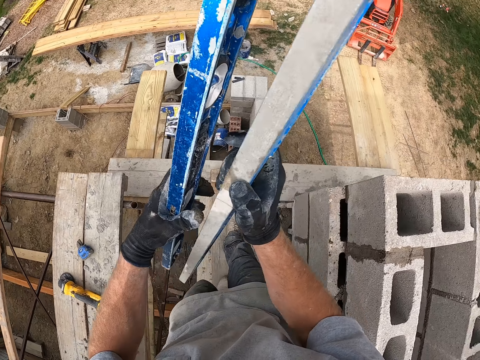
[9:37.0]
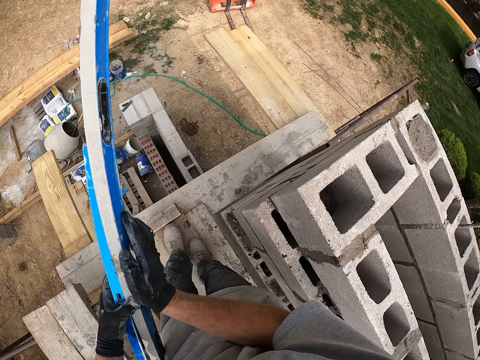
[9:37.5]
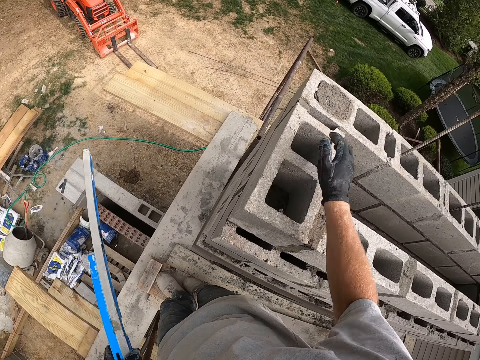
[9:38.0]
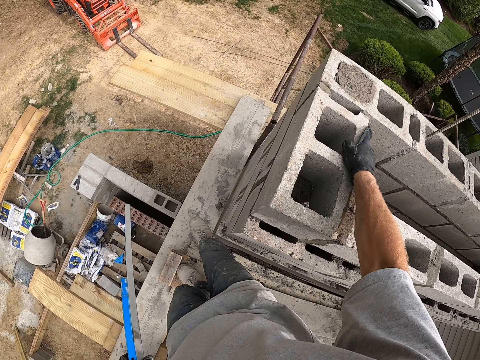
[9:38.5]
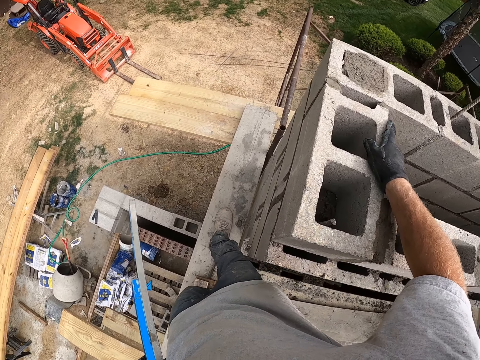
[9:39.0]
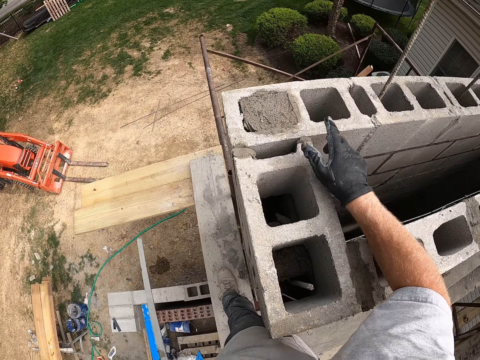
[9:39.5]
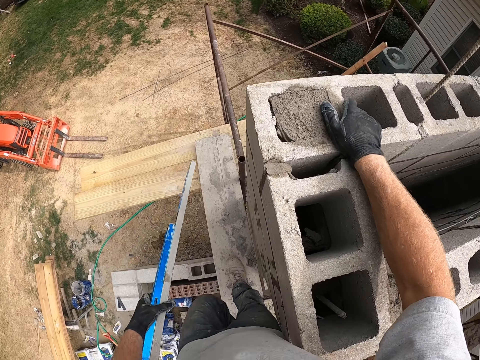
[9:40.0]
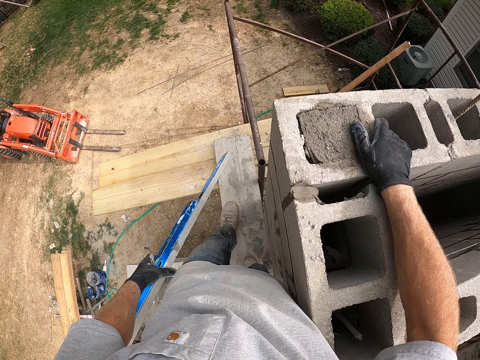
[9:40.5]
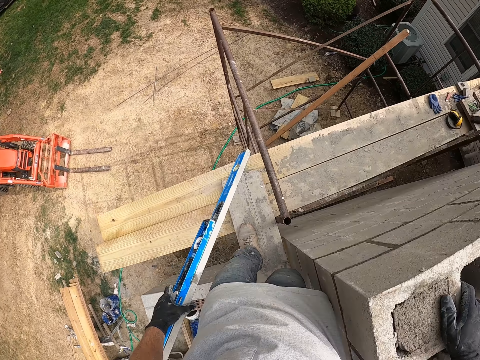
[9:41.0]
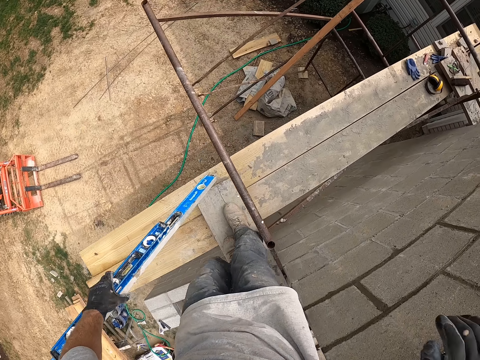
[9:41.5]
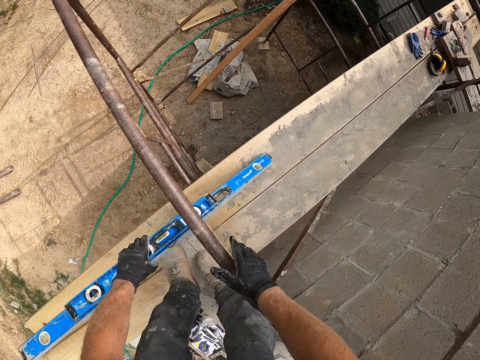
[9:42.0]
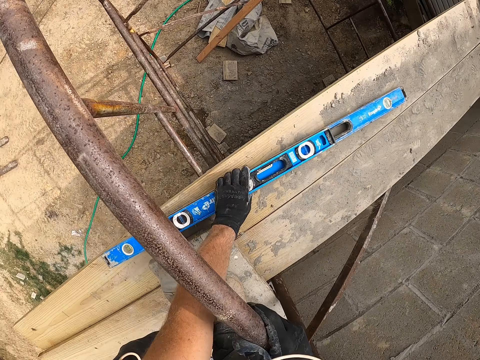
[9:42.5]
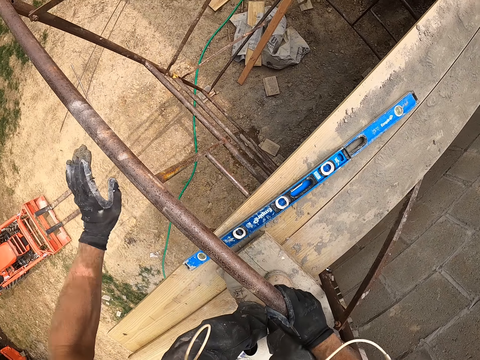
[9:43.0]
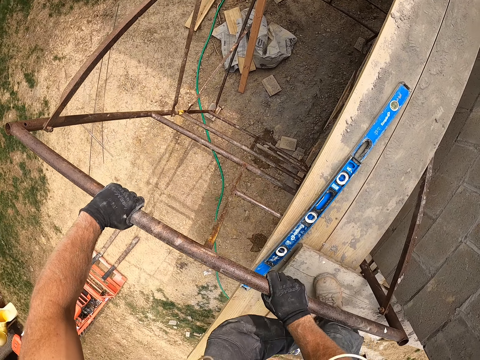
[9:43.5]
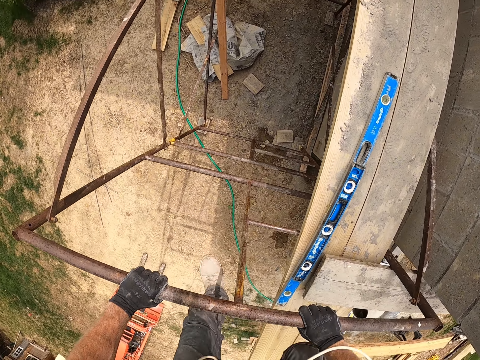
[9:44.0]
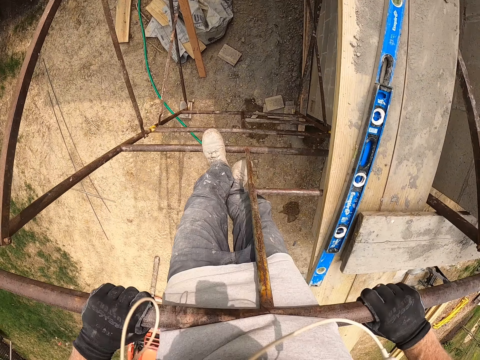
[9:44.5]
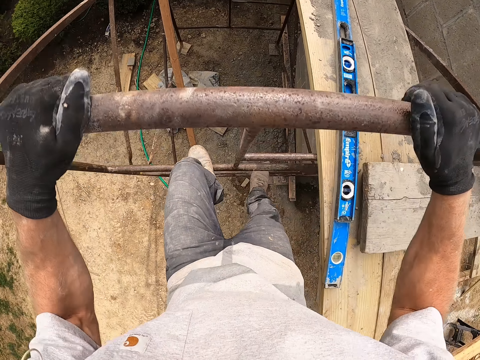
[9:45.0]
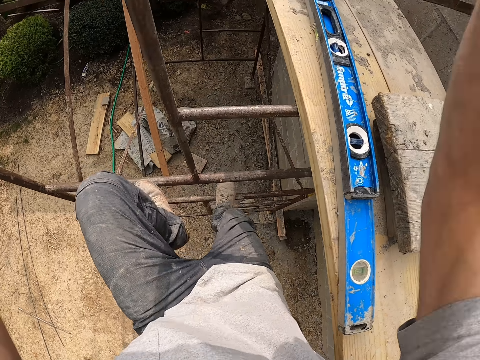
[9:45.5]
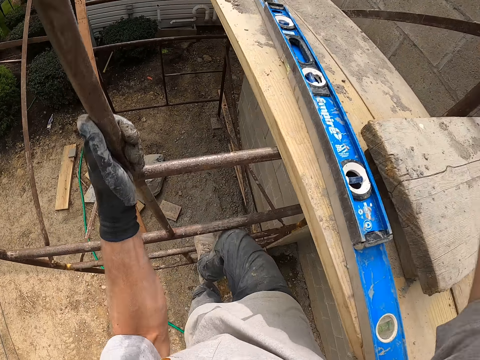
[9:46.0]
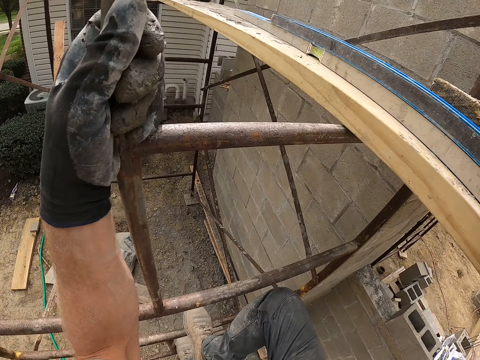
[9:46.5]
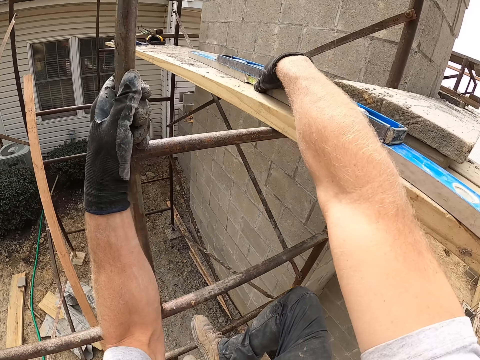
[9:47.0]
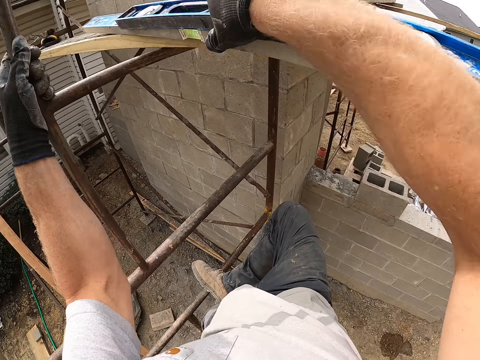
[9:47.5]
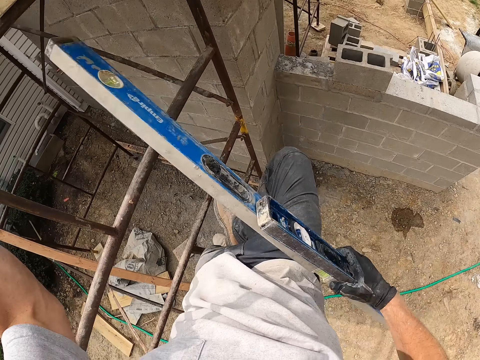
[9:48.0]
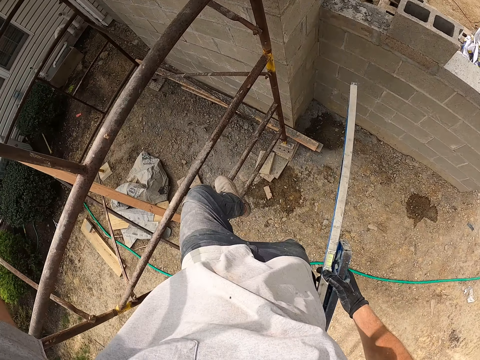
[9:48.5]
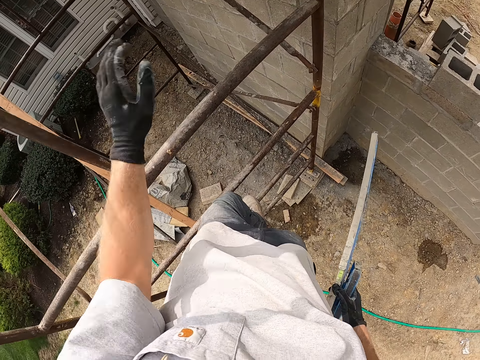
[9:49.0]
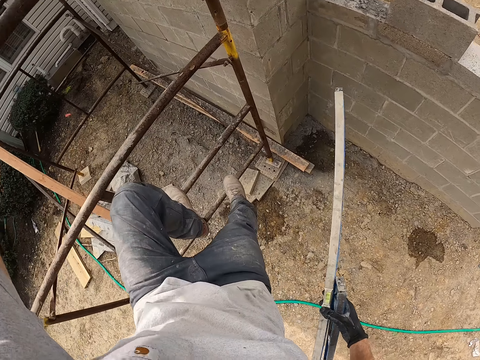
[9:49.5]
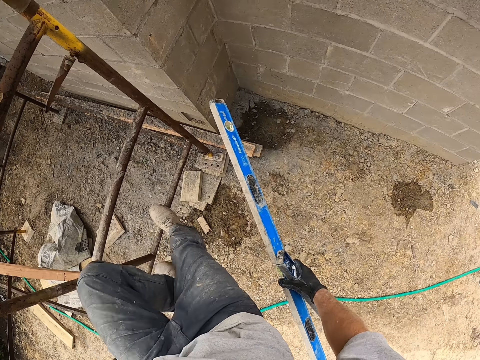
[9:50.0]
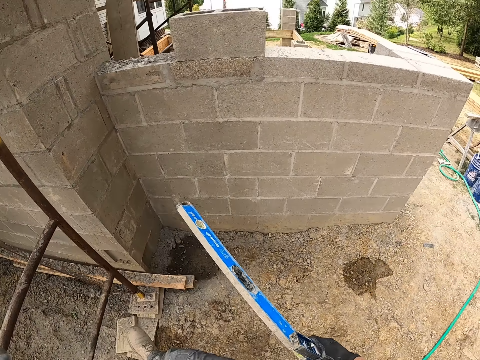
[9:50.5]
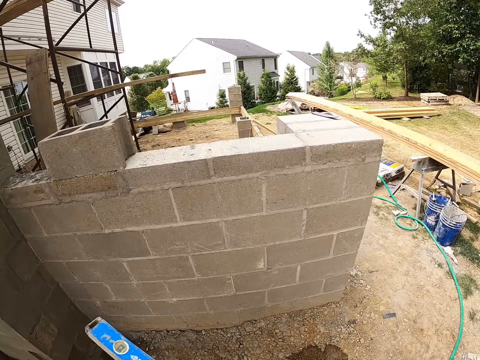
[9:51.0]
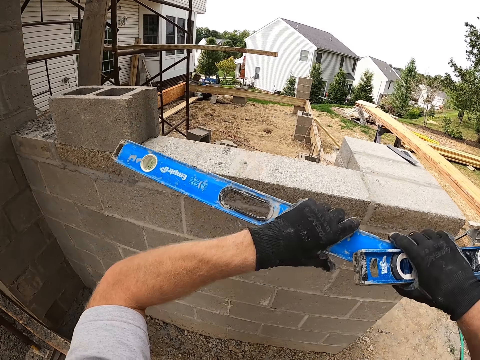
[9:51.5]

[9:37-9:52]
The camera wearer picks up a spirit level from a wall. He passes the second masonry level to his other hand. He walks around a construction site. He inspects the sturdiness of the laid blocks. He steps on a piece of wood on a building. He walks around the construction site. He holds a rung of the scaffolding iron. He drops the masonry levels on a plank. He grips the rung of the scaffolding iron with both hands. He hops onto a lower rung of the scaffolding iron. He descends from the scaffolding platform. He picks up the masonry levels from the plank. He descends from the scaffolding platform.

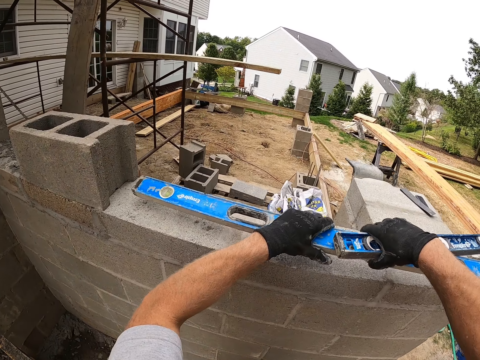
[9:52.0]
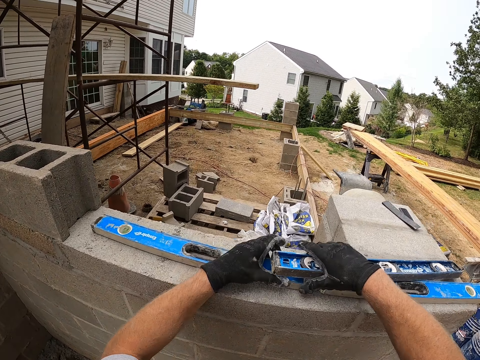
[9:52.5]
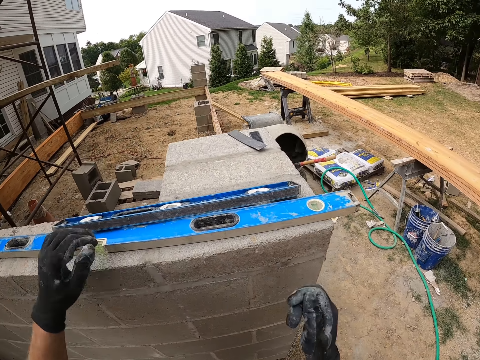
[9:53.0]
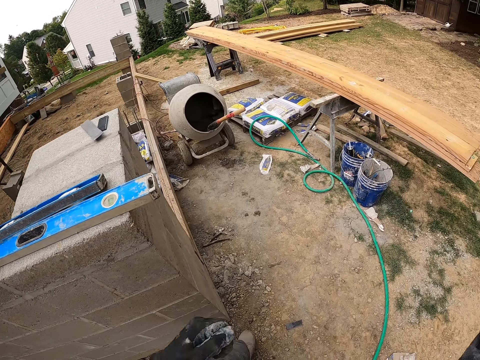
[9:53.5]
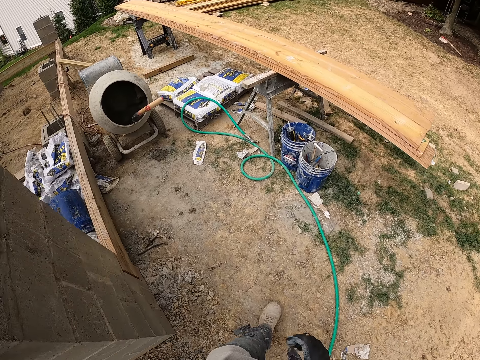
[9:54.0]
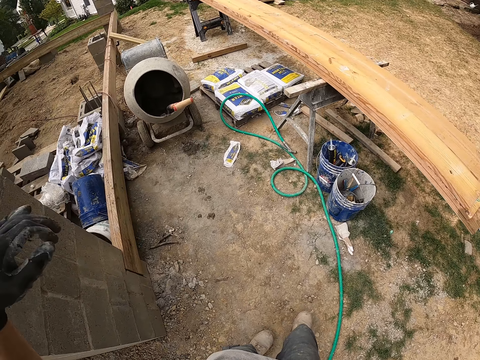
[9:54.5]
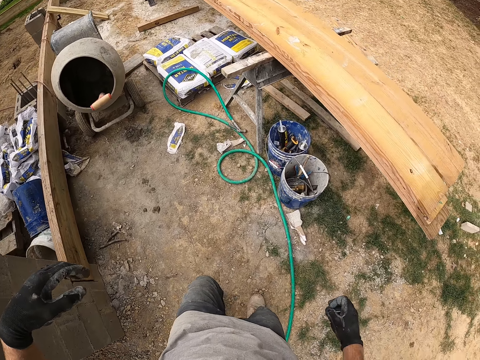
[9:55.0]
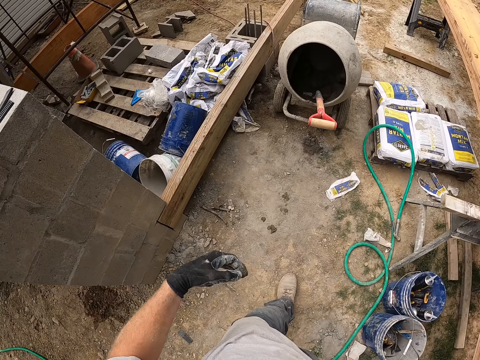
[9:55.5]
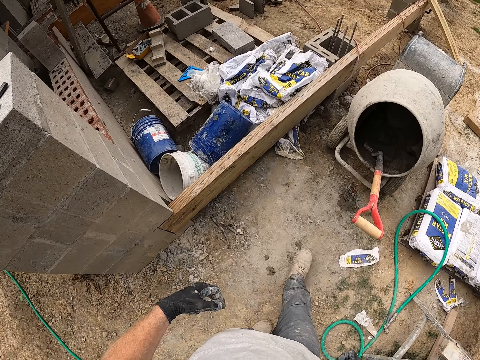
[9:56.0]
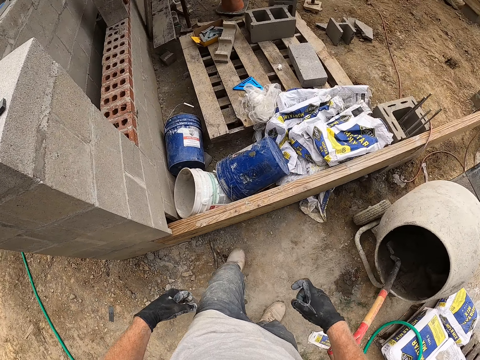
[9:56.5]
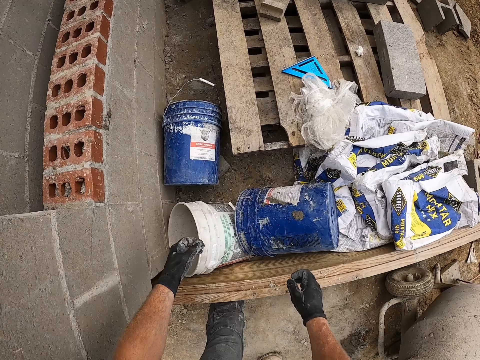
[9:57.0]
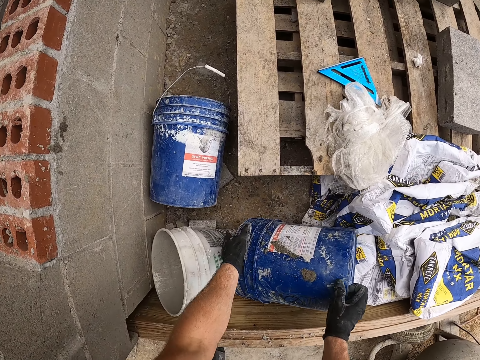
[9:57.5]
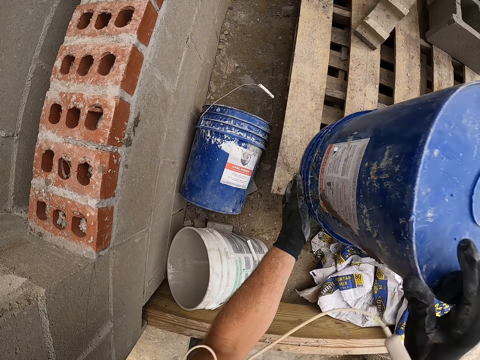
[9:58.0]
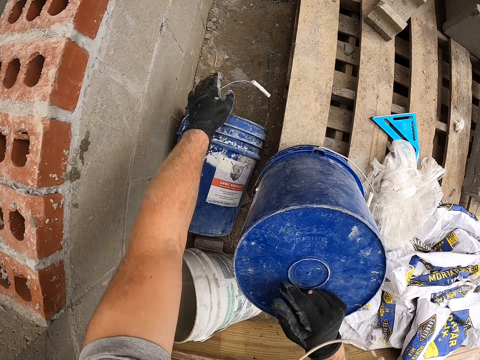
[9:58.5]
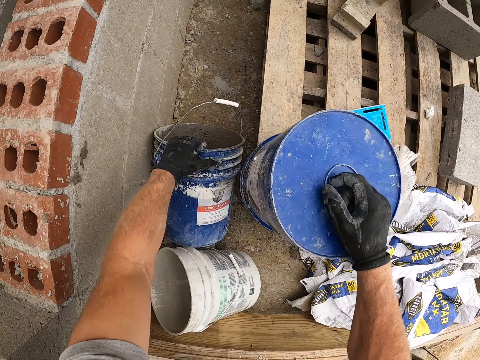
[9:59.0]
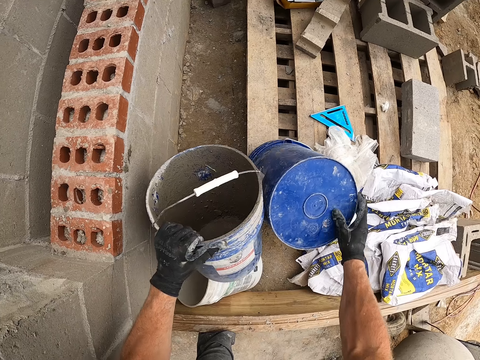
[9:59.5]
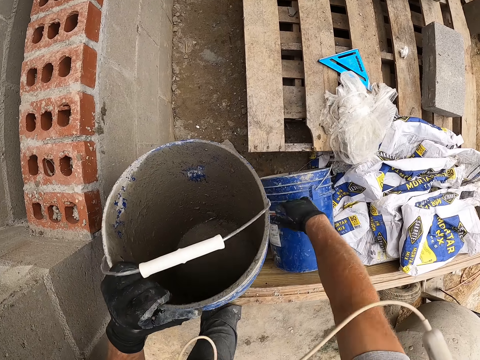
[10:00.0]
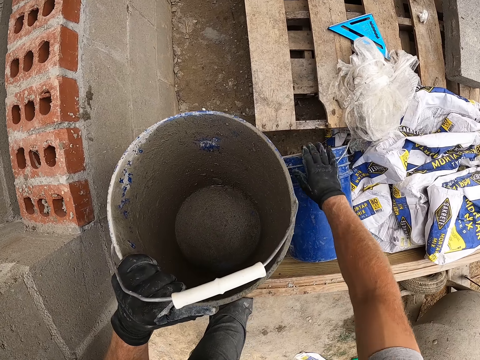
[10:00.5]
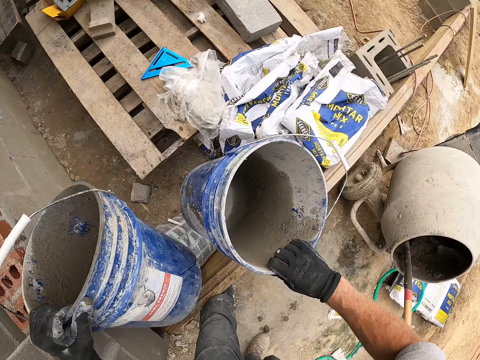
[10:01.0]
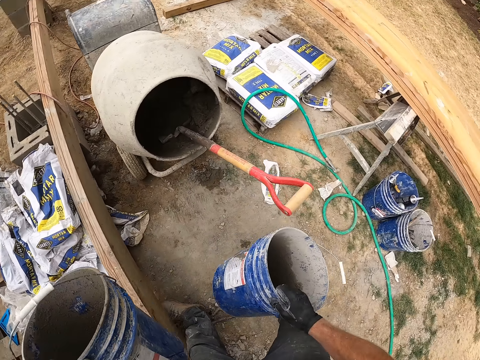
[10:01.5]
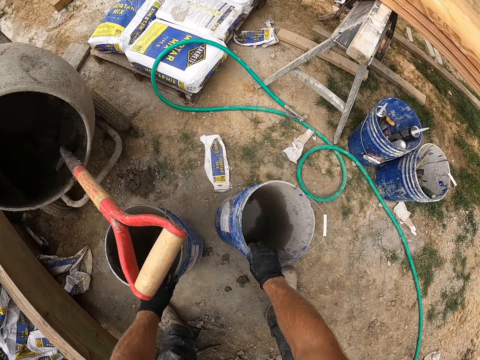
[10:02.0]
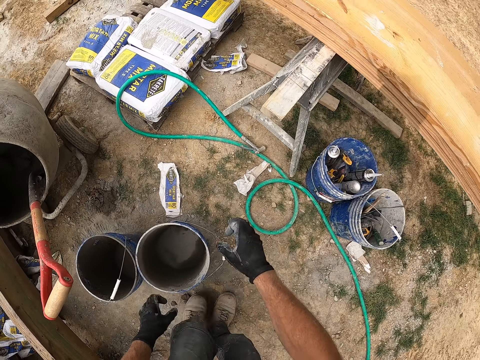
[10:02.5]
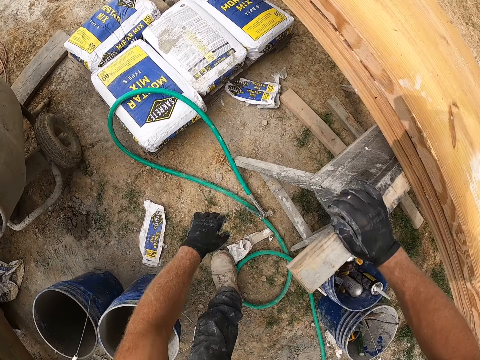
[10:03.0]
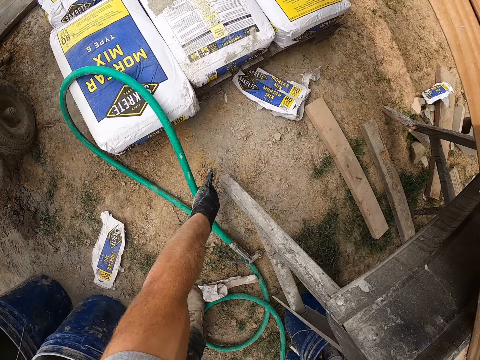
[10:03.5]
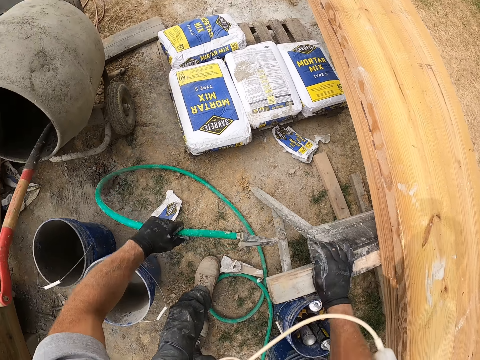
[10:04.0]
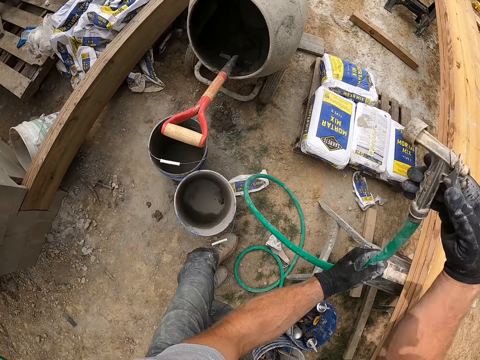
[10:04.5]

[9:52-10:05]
The camera wearer drops the masonry levels on a fence of blocks. He walks around a construction site. He picks up an empty paint bucket from the ground. He hits the paint bucket on a wooden pallet. He picks up a second empty paint bucket. He drops the first empty paint bucket on the ground. He picks up the first empty bucket again. He drops both buckets on the ground. He rests his palm on a wood. He picks up a water hose pipe from the ground.
